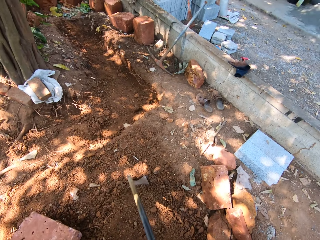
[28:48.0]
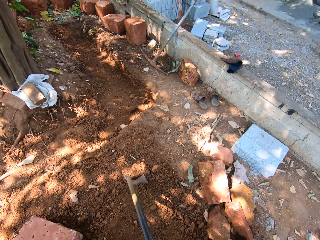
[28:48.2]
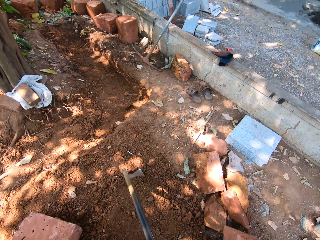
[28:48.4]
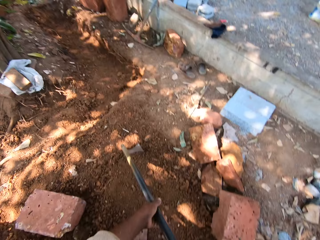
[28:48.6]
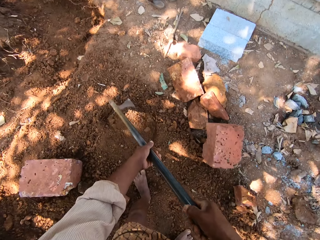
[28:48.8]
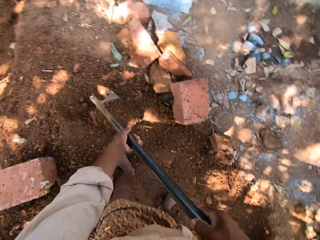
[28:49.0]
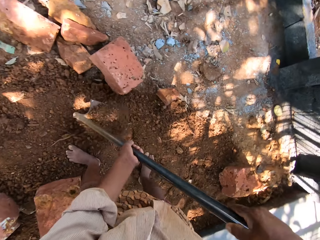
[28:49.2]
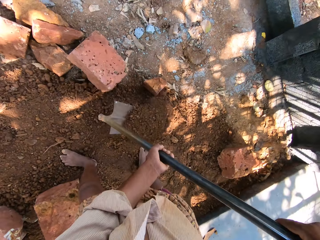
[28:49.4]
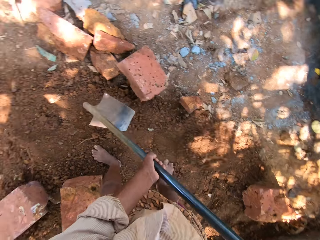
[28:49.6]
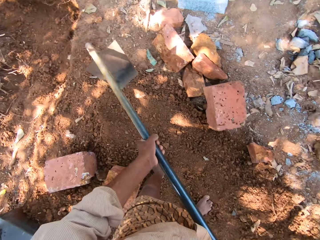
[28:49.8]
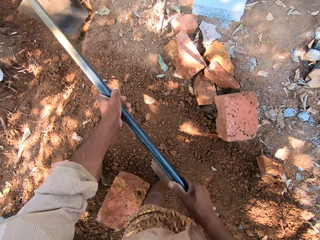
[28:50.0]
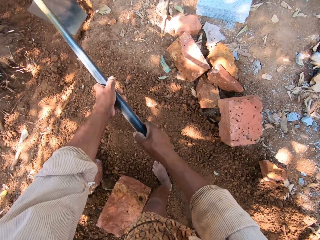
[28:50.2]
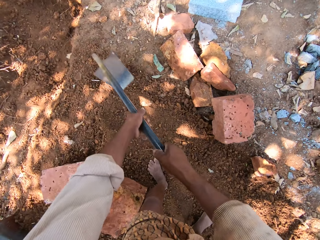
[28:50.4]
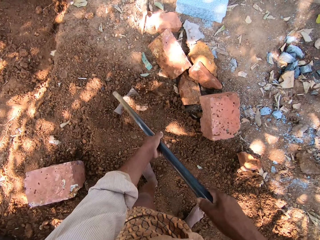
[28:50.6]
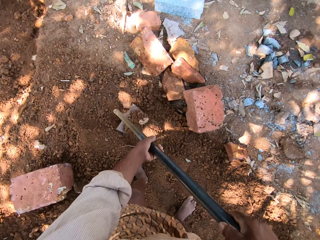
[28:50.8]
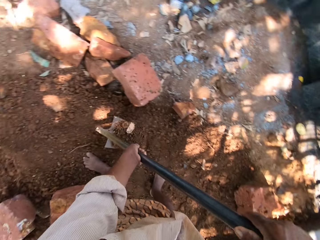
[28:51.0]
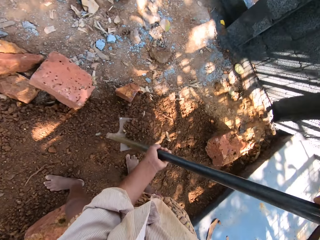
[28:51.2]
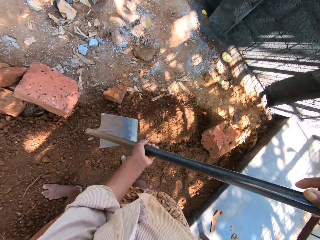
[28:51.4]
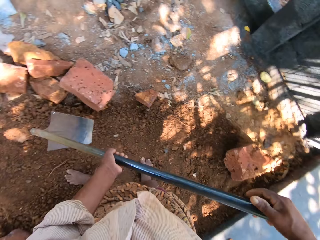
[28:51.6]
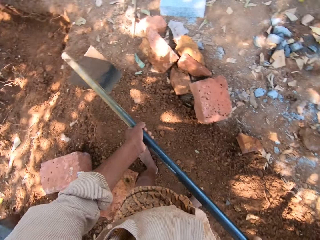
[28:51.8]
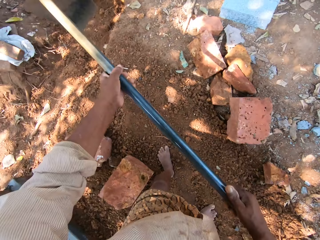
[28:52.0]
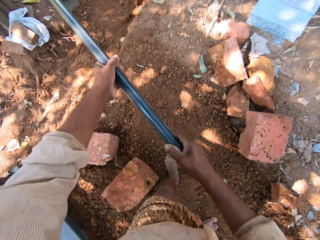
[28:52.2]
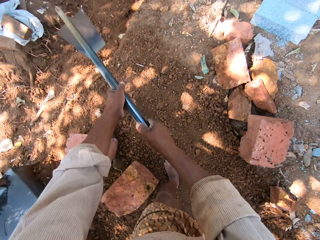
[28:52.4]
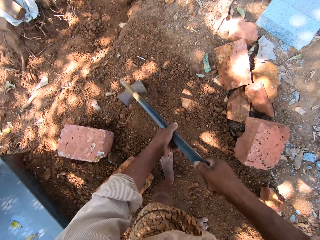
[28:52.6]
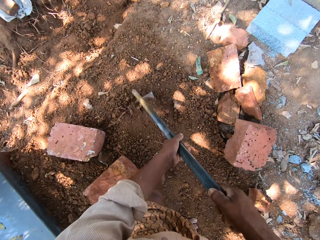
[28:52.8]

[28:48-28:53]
The camera wearer spreads the sand on the ground with the digging hoe in his hands.

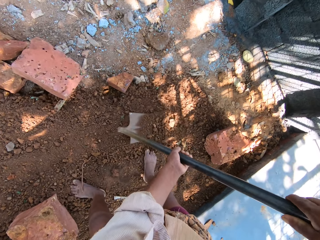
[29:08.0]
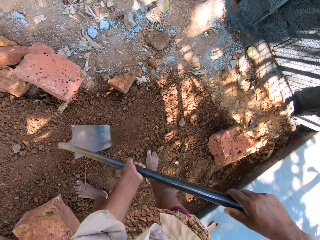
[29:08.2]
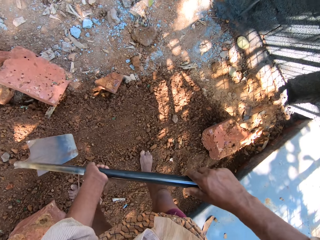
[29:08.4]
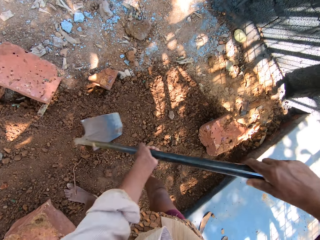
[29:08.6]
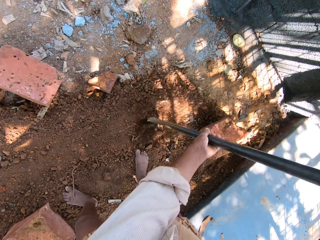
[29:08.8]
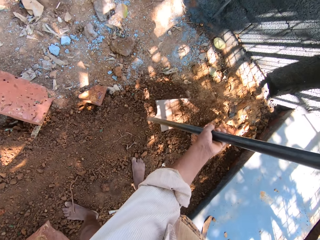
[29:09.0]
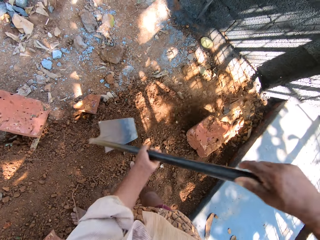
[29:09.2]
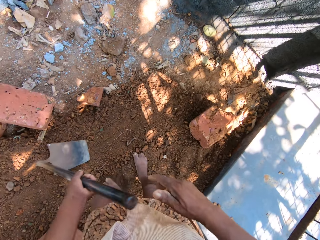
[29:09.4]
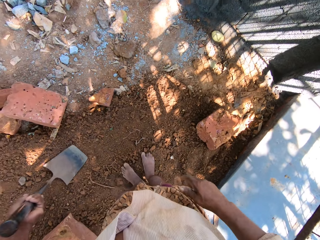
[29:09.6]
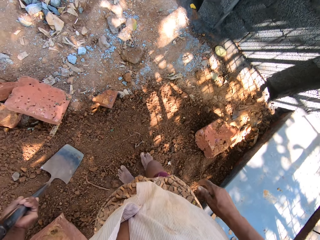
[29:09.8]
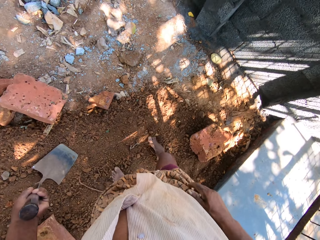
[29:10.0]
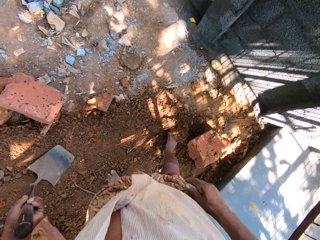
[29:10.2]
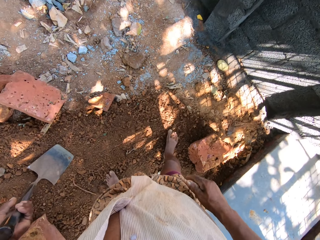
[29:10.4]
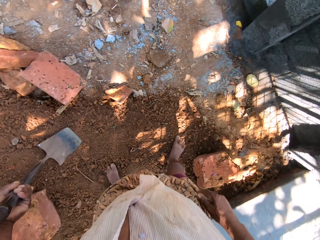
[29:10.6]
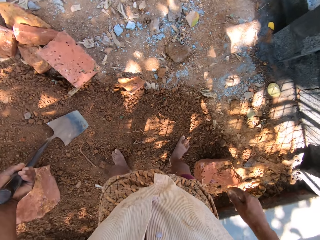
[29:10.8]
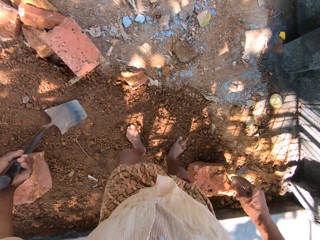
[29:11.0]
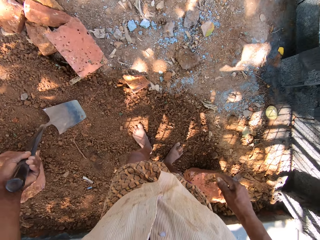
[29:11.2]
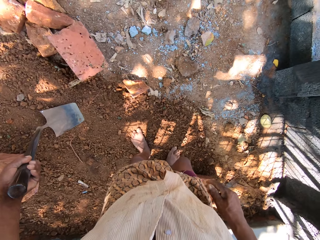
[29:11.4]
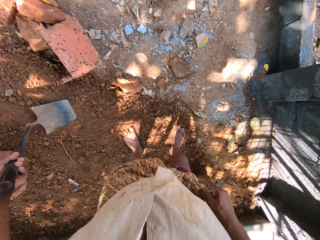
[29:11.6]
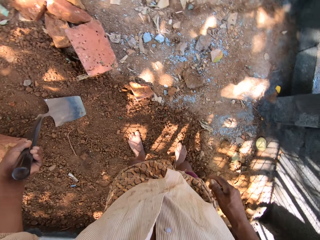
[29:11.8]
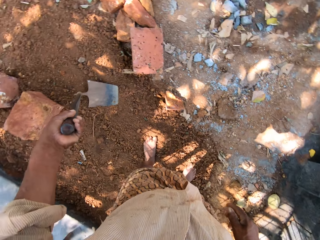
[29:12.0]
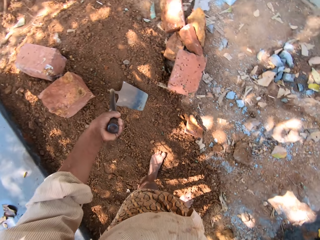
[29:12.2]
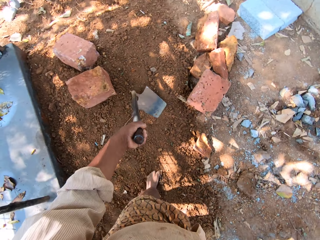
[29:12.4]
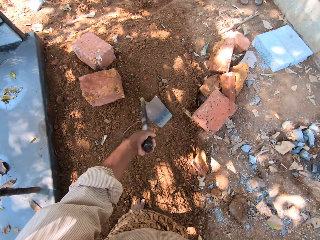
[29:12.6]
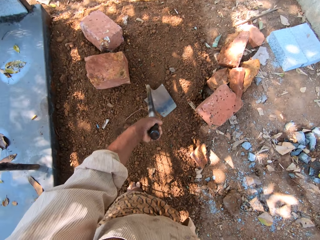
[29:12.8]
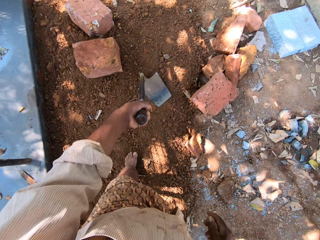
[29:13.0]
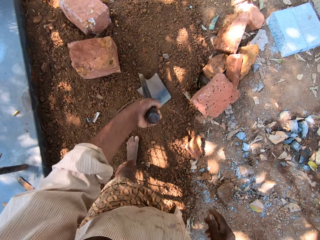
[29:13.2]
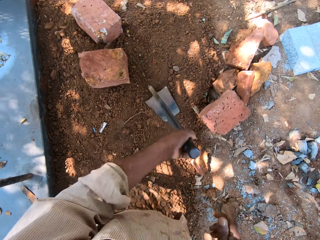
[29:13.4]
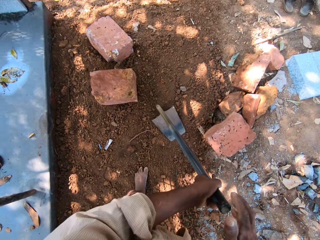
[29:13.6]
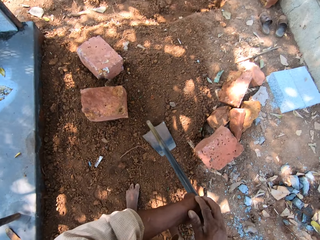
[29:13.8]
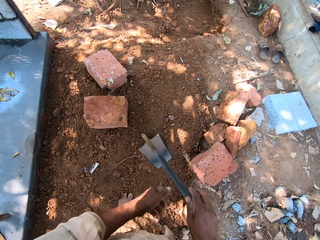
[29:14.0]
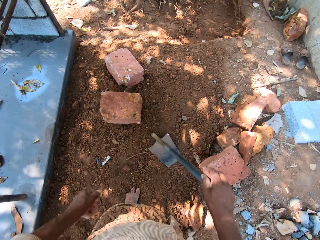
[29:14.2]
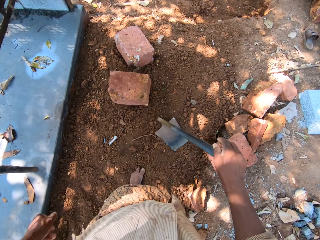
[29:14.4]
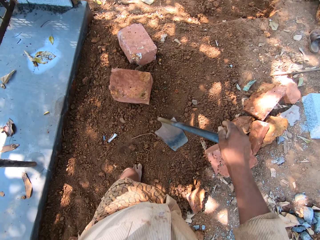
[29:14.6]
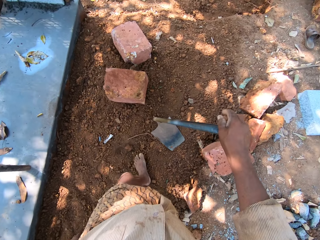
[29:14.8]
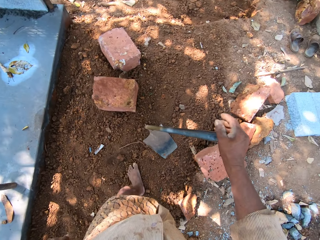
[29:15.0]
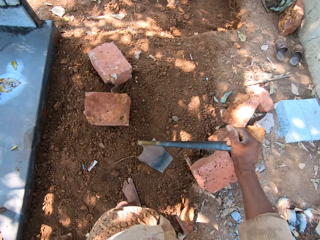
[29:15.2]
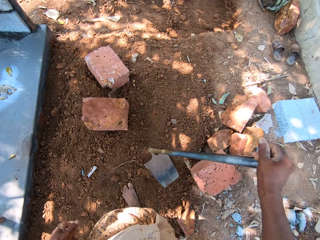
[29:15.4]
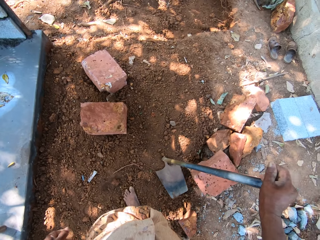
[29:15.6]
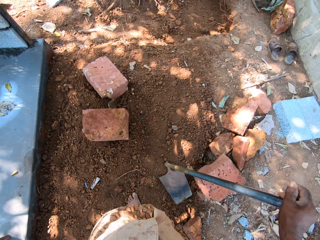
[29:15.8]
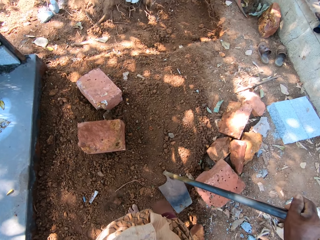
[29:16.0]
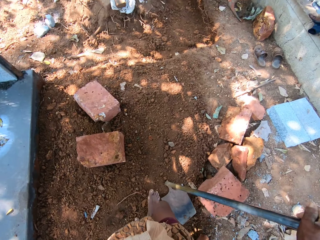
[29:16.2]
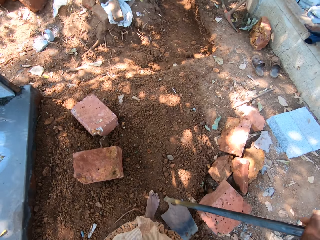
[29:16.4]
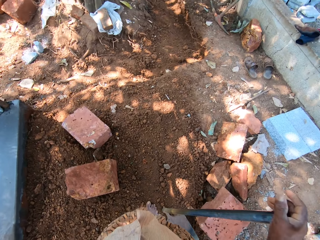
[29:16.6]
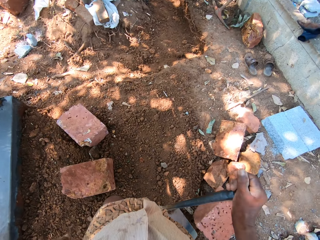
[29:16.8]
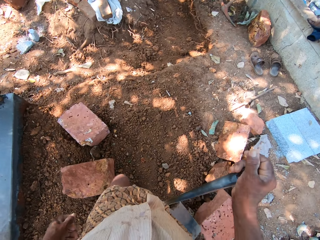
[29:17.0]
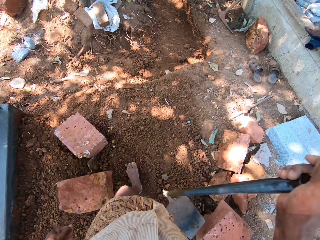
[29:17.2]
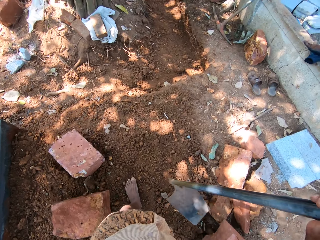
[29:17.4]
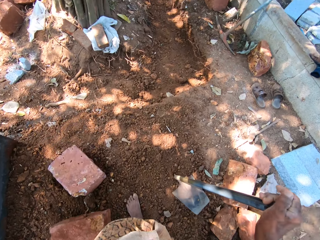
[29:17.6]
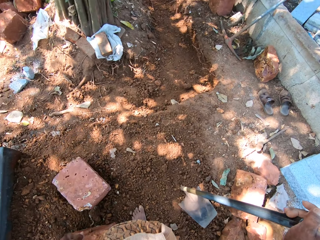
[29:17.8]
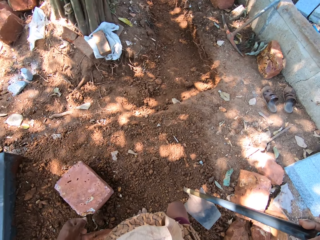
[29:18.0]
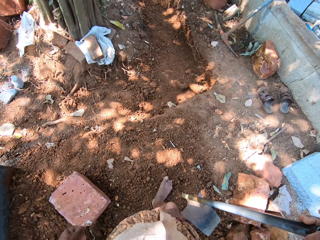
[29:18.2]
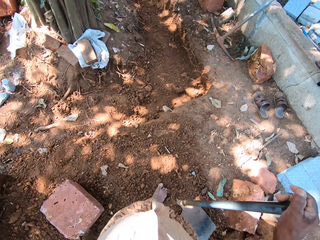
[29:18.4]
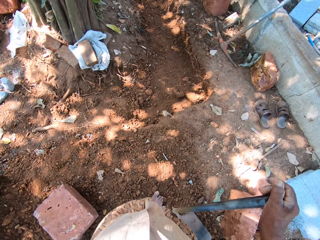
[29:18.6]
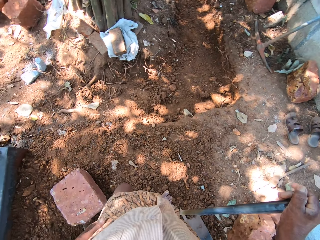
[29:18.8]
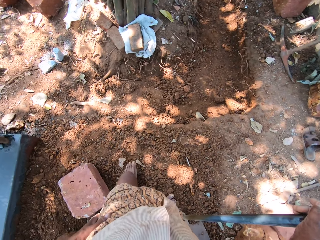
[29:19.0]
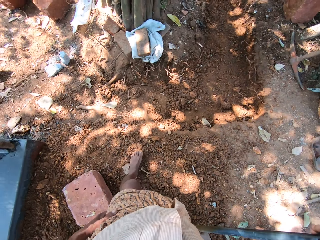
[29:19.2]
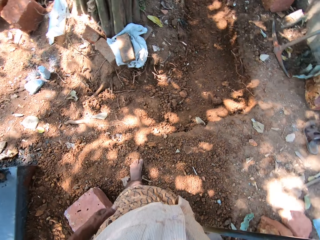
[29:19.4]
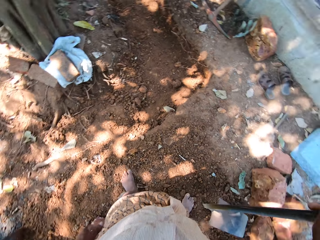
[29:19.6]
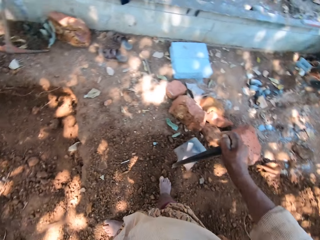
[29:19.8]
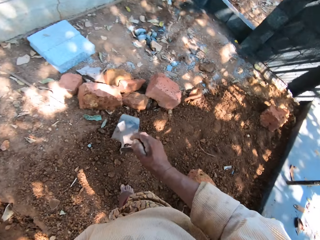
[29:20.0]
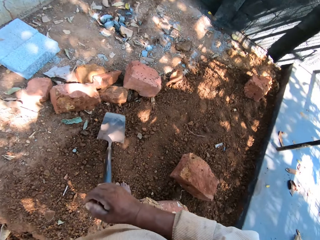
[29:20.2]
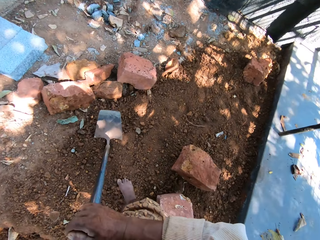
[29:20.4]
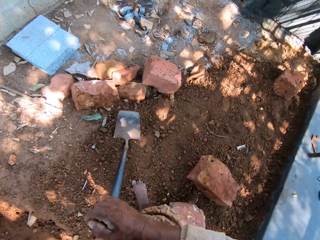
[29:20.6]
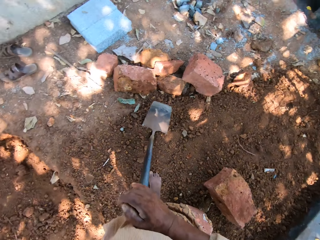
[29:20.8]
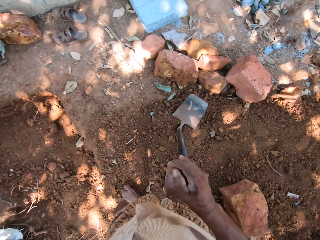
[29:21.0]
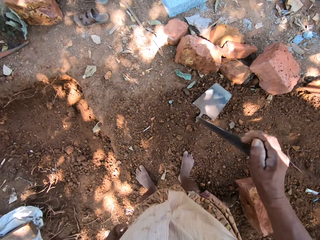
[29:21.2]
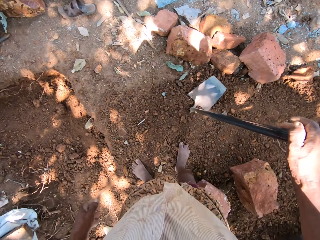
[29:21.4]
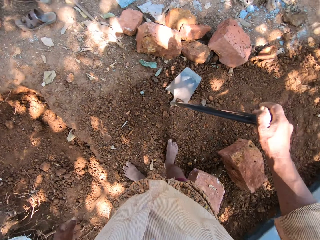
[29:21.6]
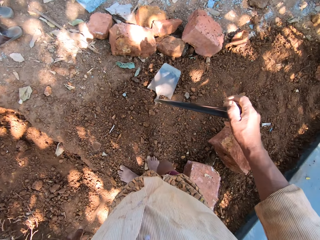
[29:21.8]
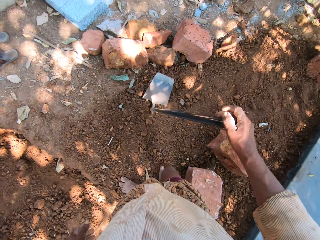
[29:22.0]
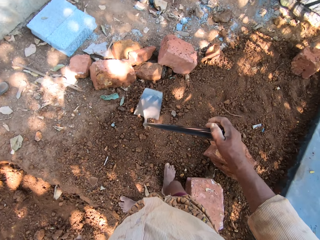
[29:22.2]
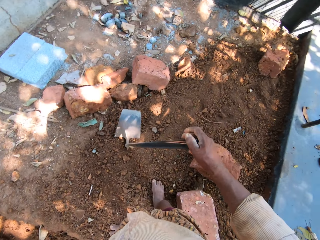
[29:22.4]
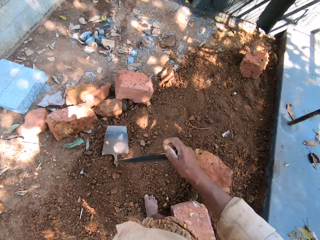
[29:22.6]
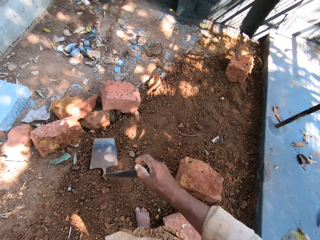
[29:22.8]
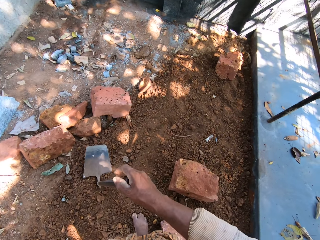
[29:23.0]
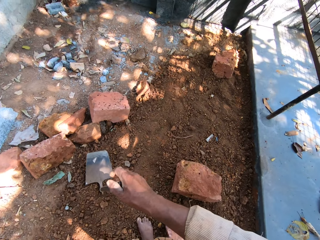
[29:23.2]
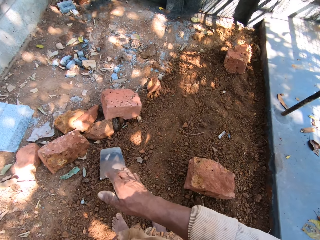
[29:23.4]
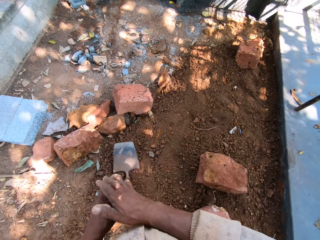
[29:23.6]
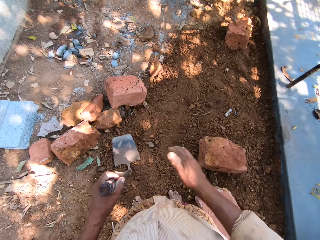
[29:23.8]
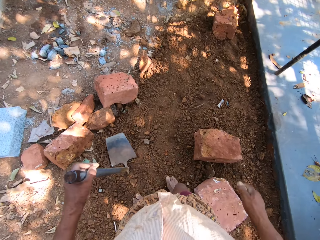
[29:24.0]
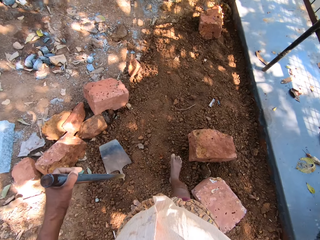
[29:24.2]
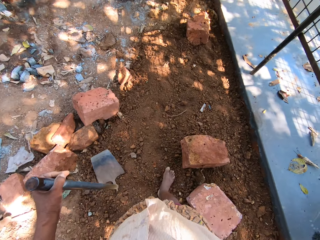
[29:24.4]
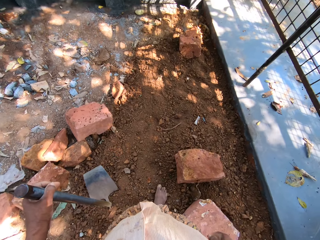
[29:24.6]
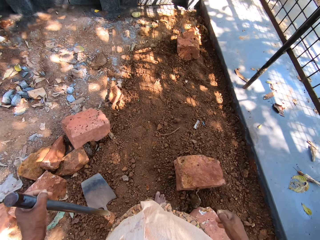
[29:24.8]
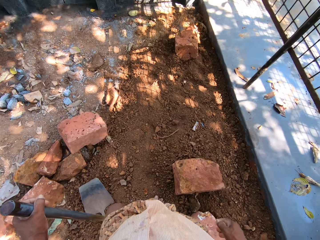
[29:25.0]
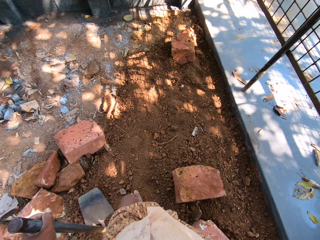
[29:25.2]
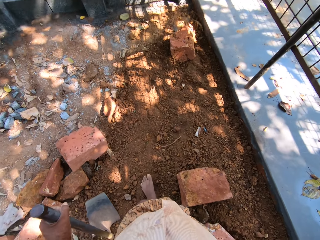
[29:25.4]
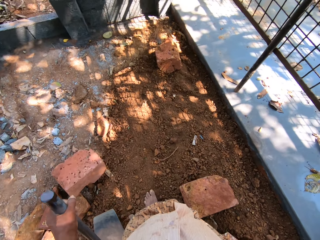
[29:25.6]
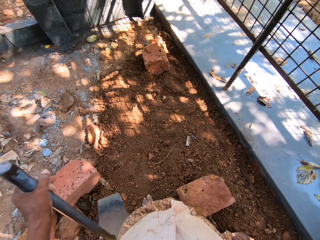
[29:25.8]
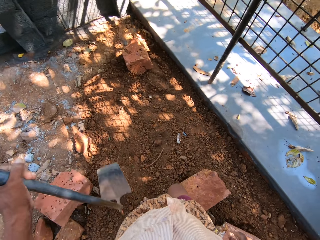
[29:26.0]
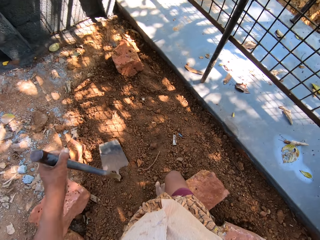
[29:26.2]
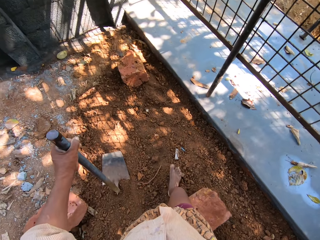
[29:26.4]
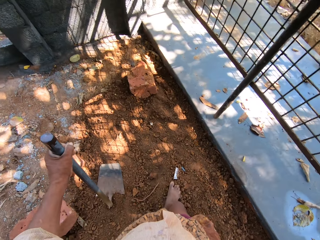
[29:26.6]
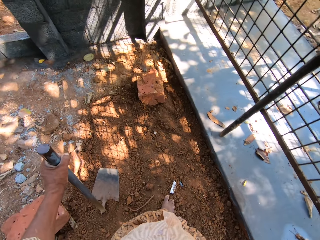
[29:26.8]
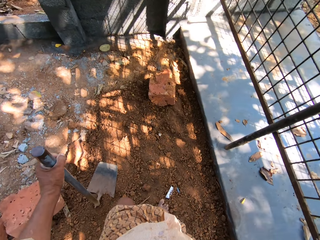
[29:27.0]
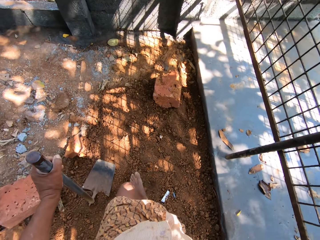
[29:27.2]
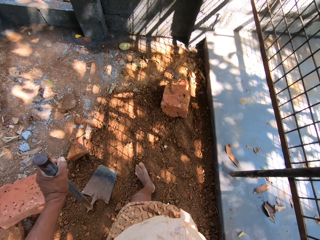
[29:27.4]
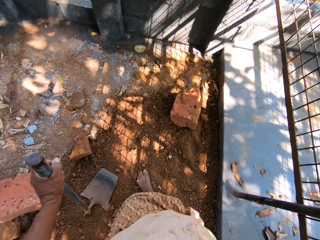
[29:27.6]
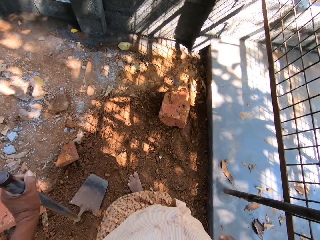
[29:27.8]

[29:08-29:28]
The camera wearer passes the digging hoe from his right hand to his left hand. He sweeps the sand with his right foot. He stands at a field. He passes the digging hoe from his left hand to his right hand. He walks on the sand around the field with the digging hoe in his right hand. He passes the digging hoe from his right hand to his left hand. He walks on the sand with the digging hoe in his left hand.
